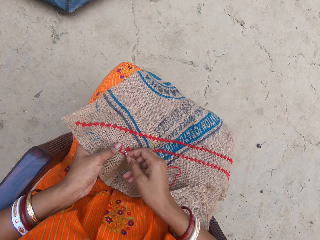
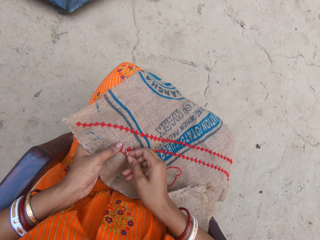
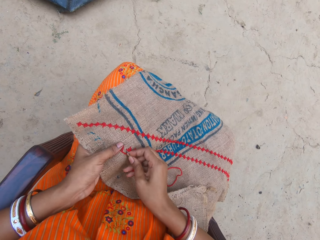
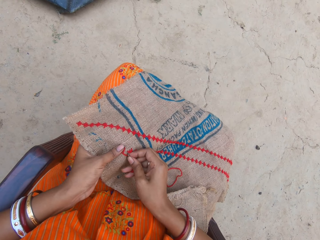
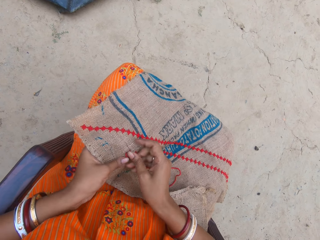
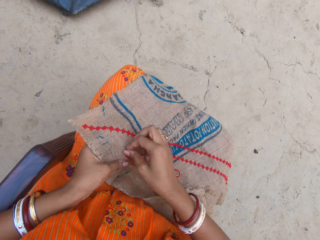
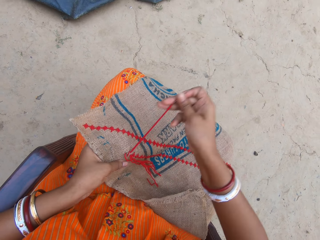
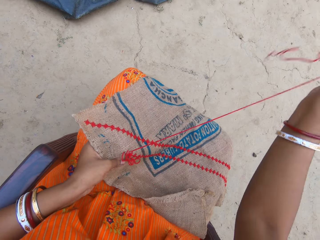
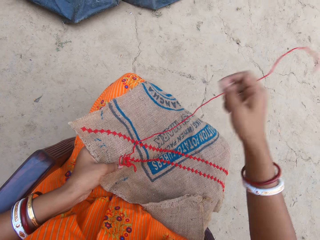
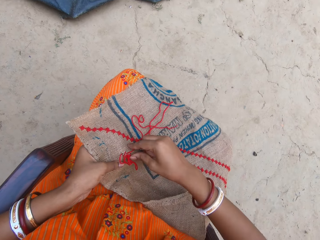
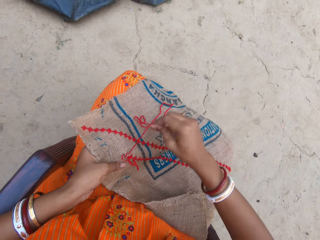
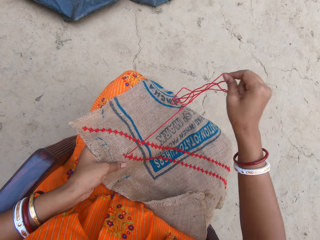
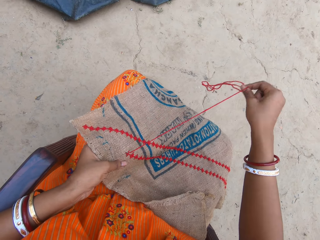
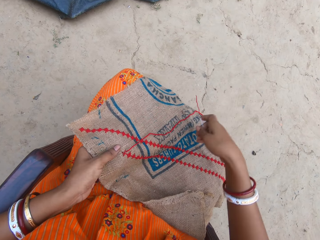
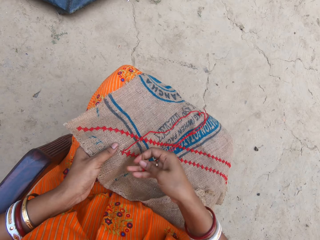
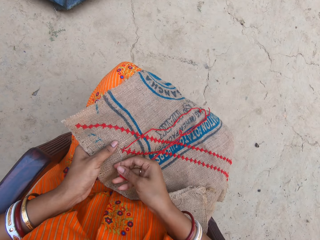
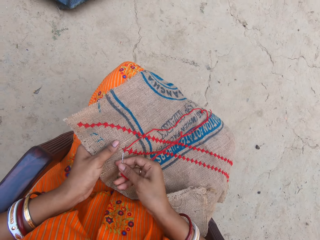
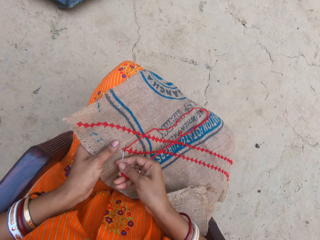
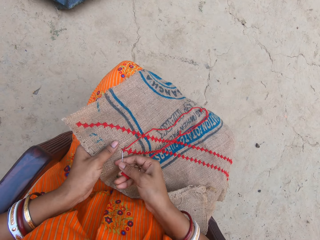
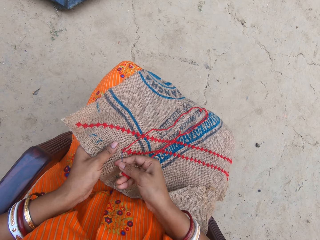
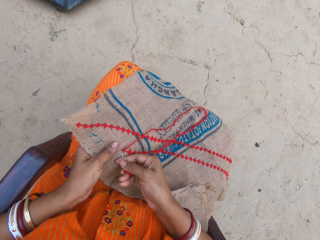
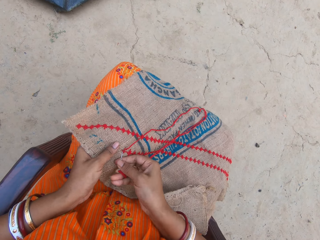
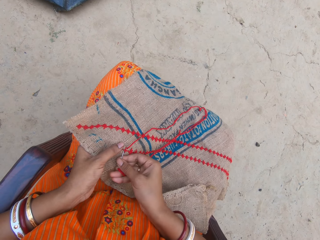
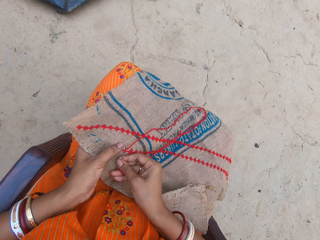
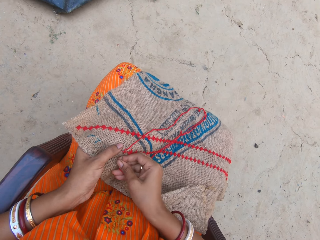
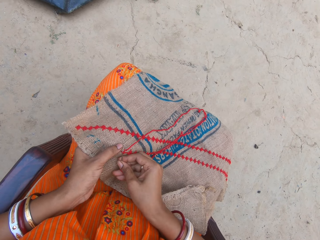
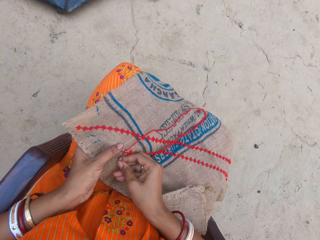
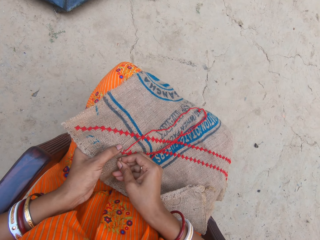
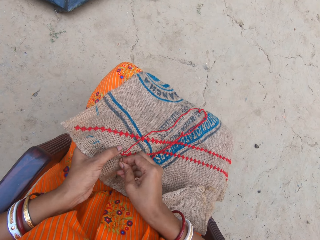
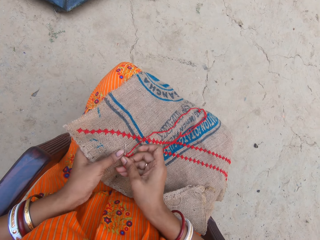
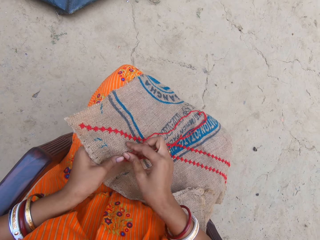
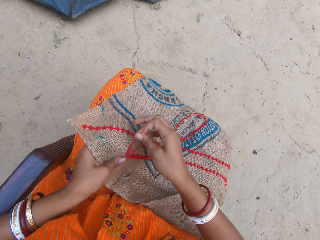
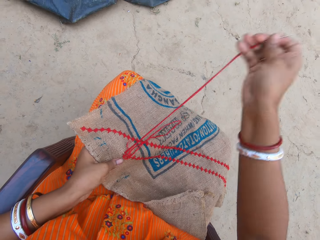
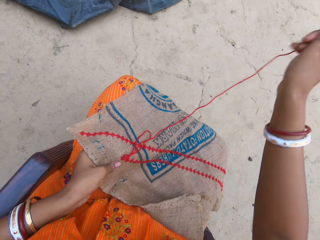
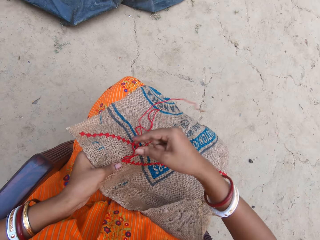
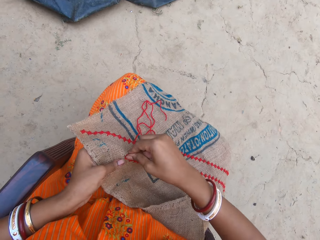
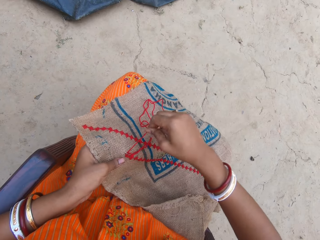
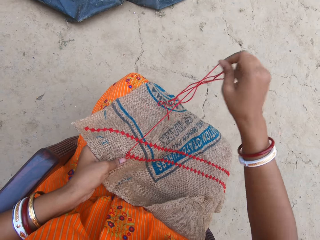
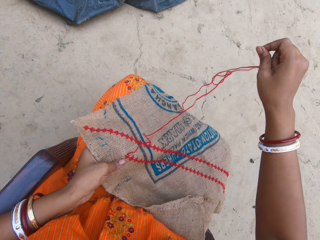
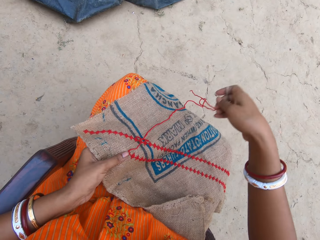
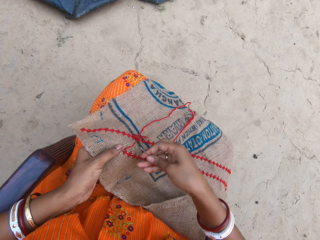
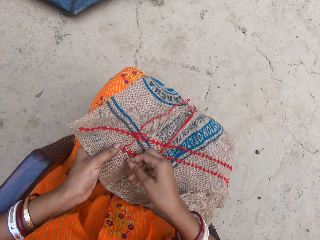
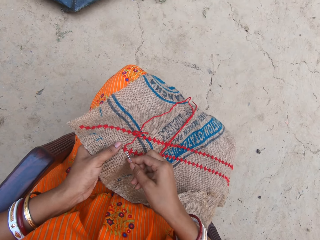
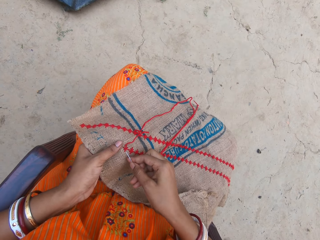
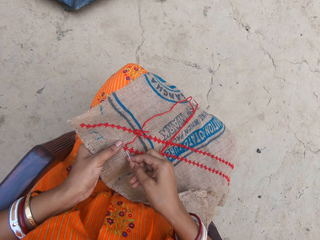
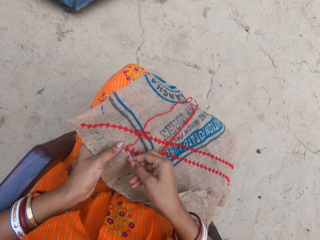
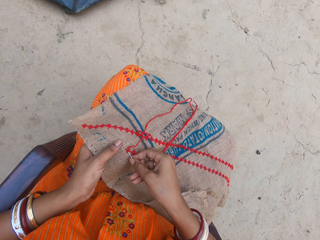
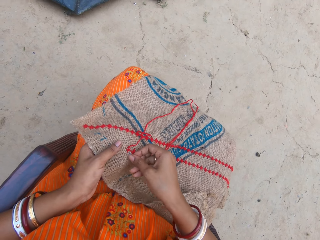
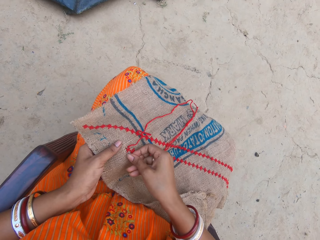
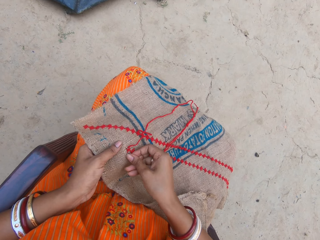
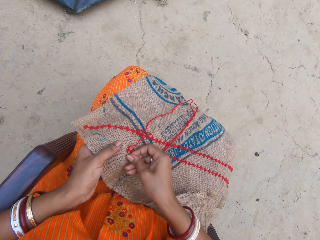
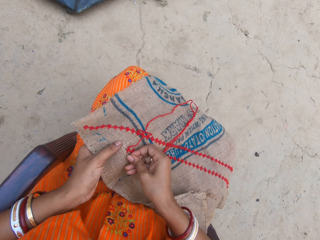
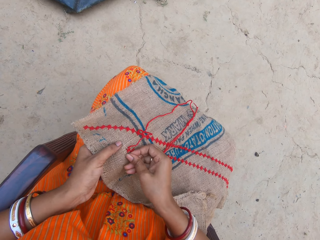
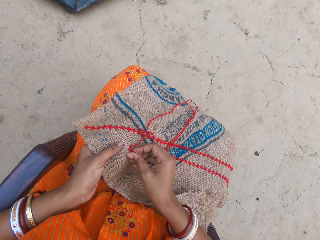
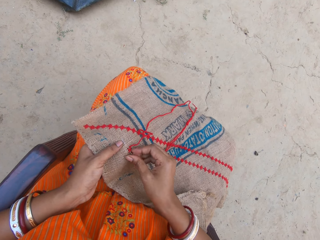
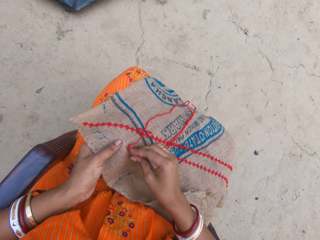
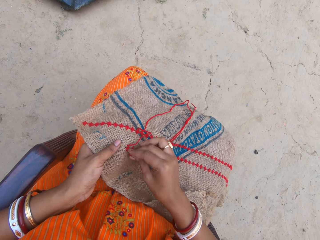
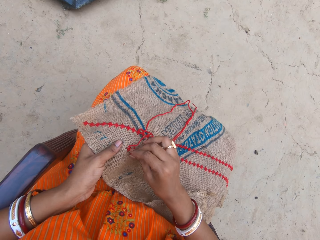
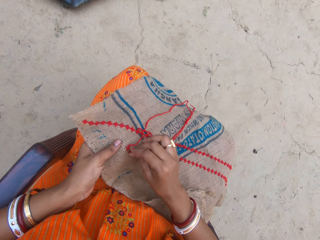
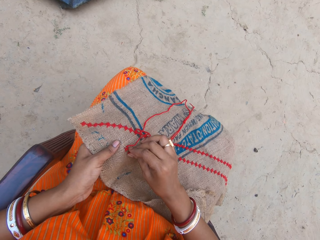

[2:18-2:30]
The camera wearer sews the fabric. They pull the thread. They sew the fabric. They pull the thread. They sew the fabric.

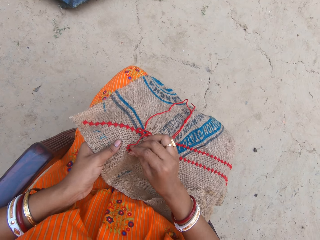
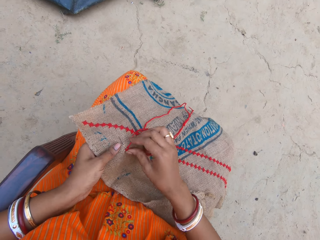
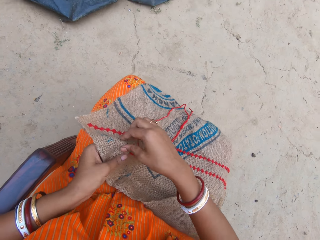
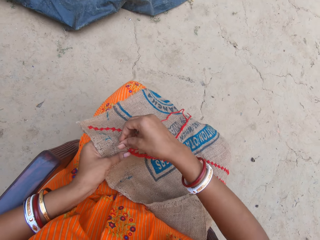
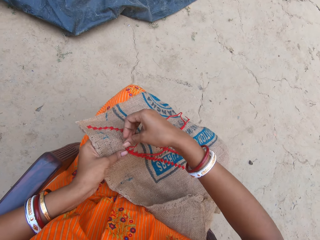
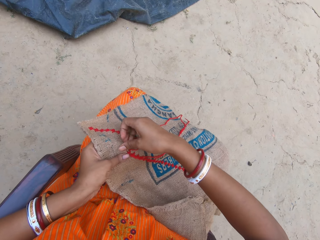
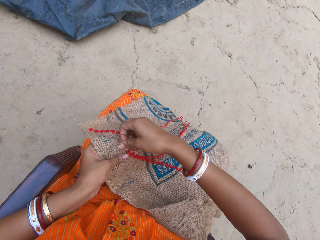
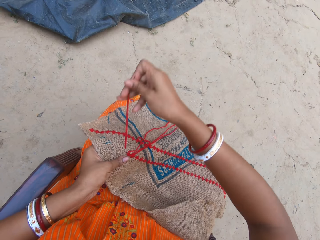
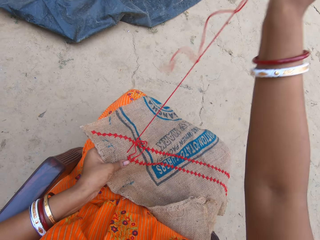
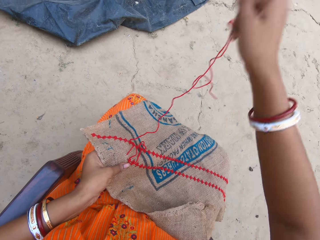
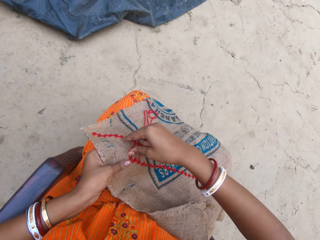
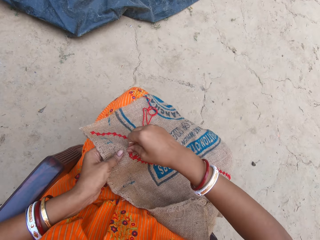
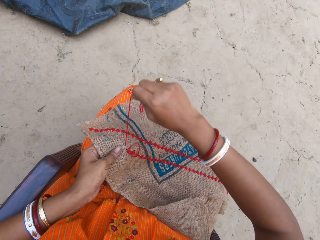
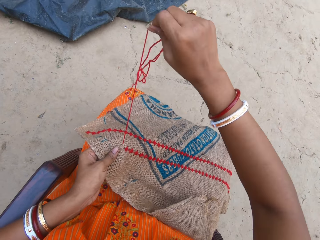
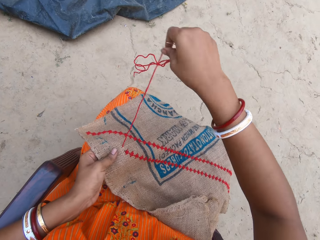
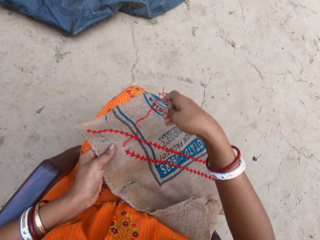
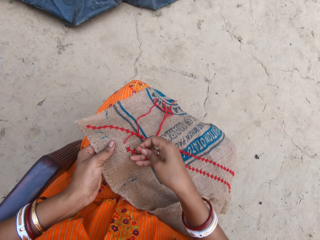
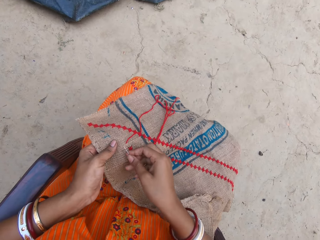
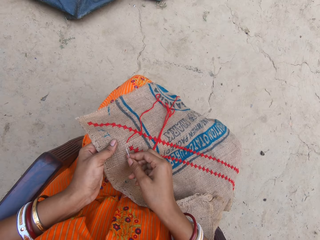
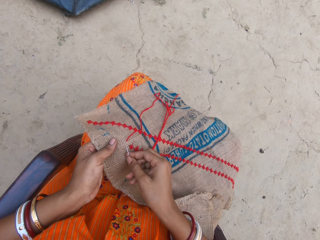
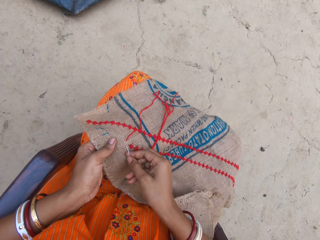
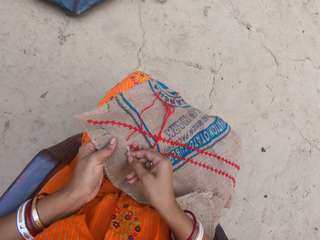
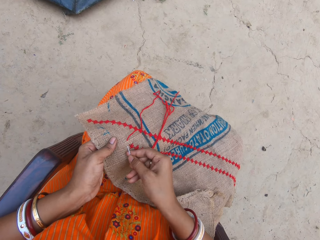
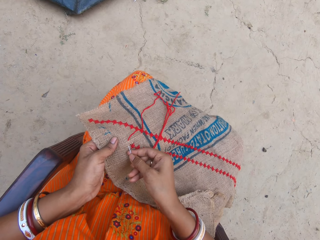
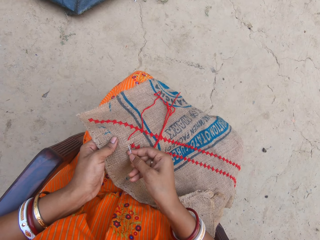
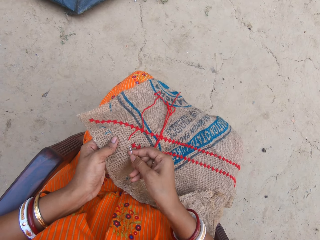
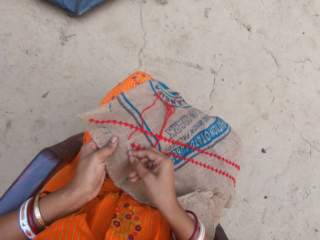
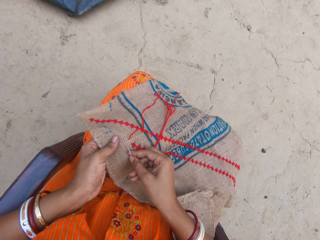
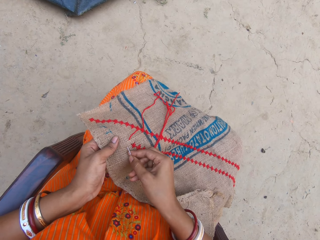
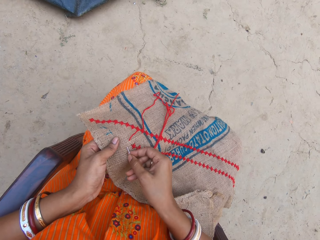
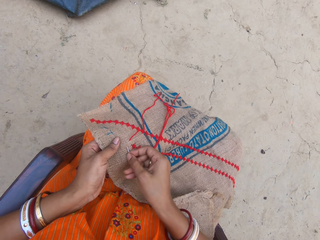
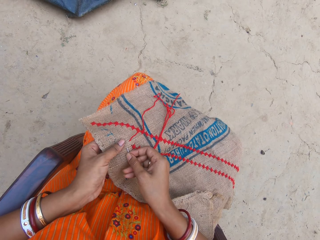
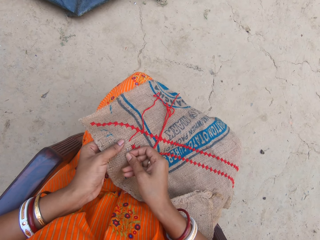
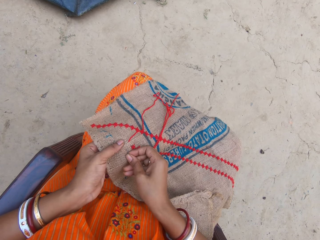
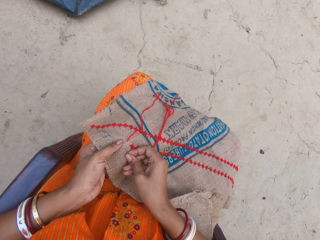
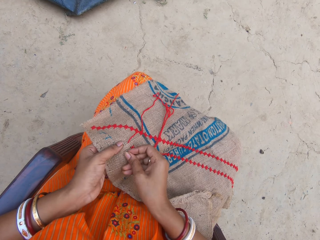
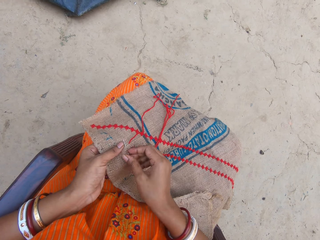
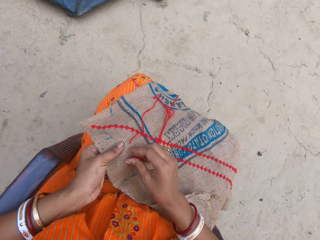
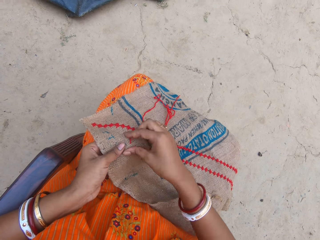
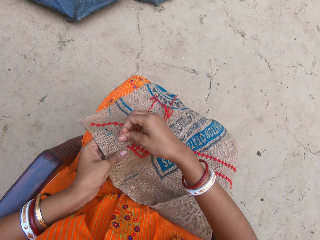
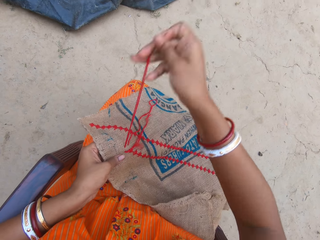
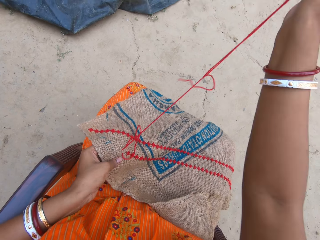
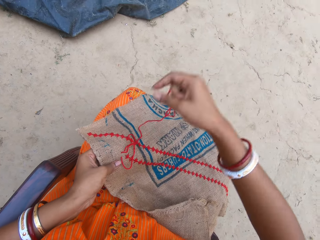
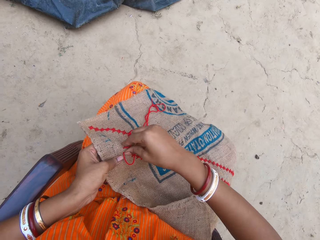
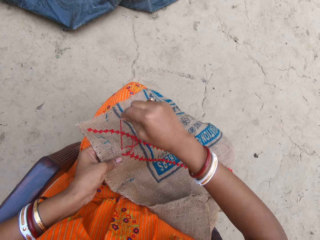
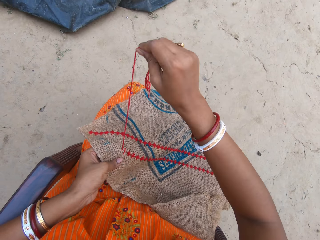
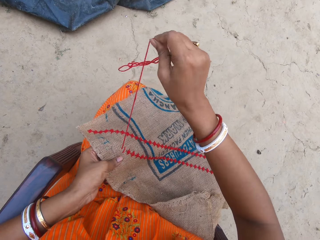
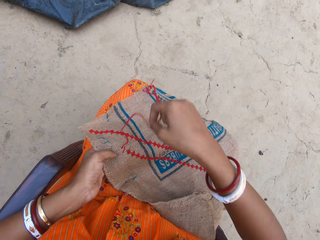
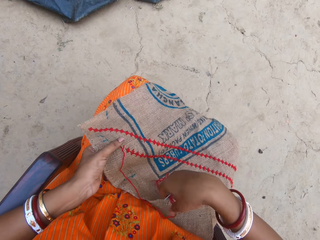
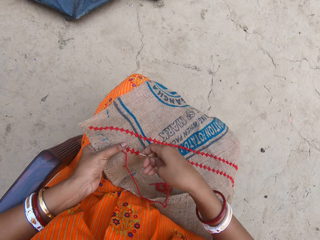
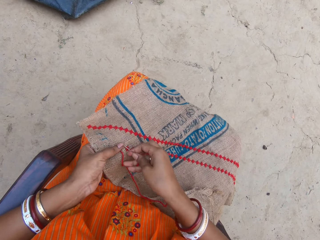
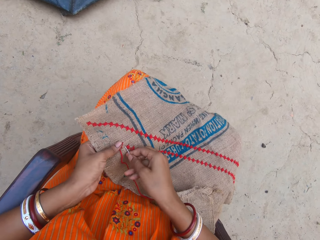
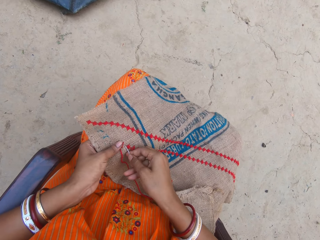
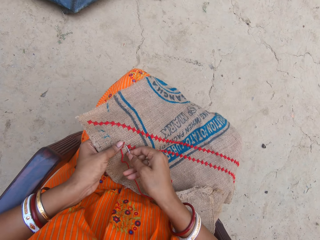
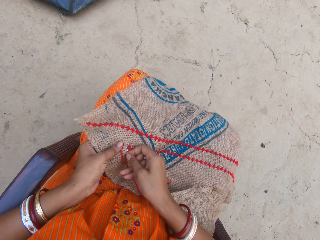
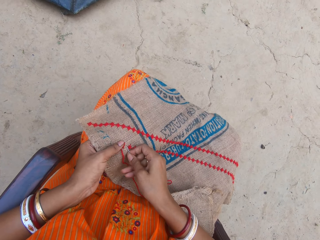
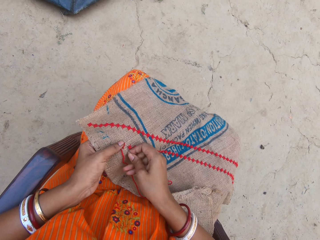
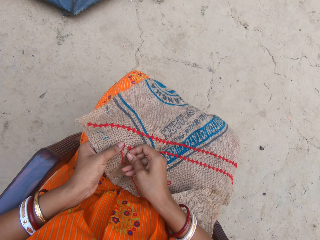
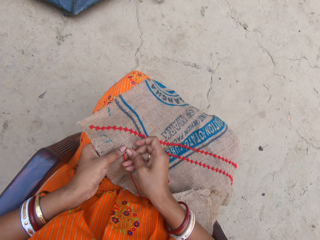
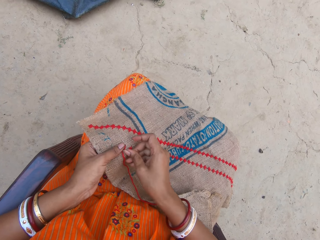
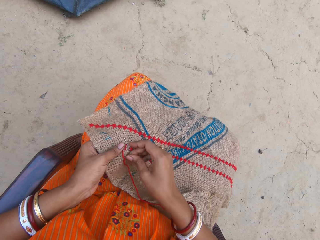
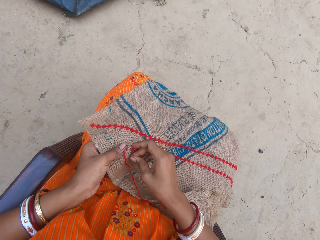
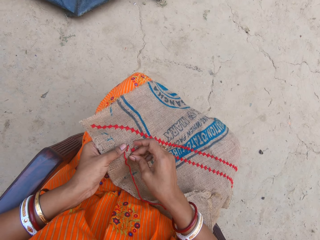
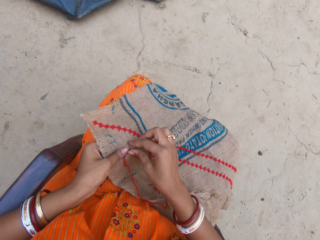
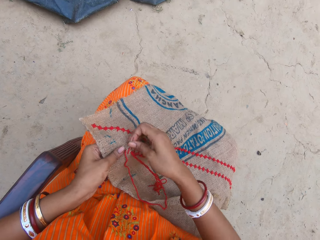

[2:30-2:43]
The camera wearer pulls the thread. They sew the fabric. They pull the thread. They sew the fabric.
